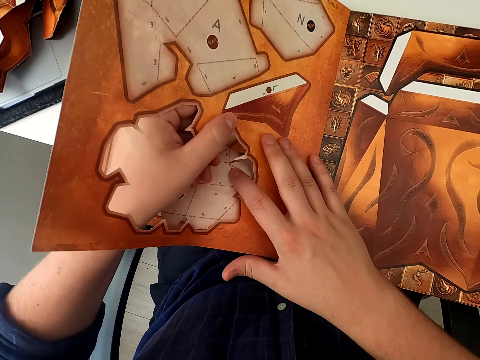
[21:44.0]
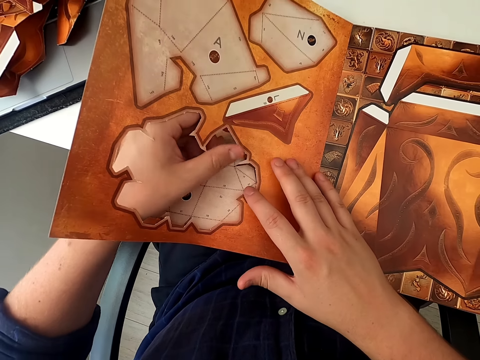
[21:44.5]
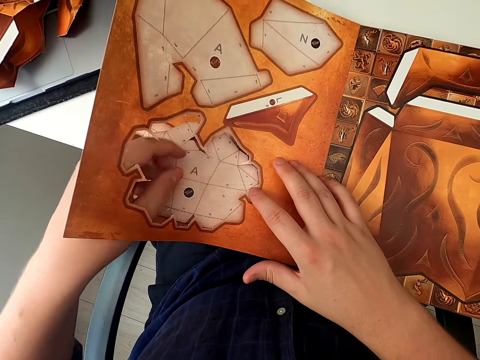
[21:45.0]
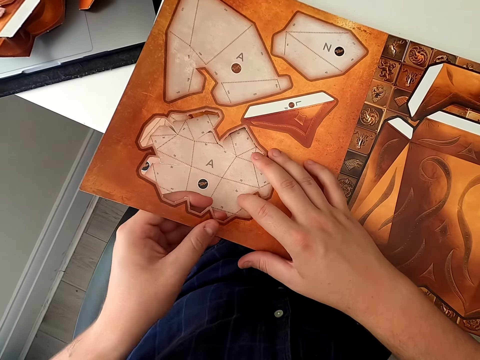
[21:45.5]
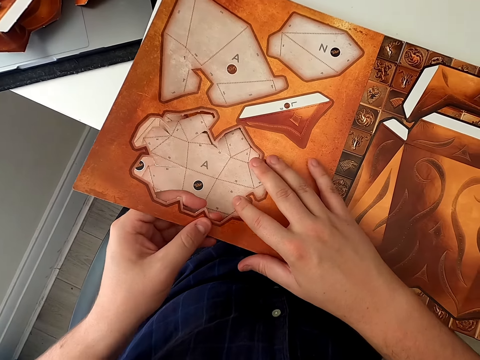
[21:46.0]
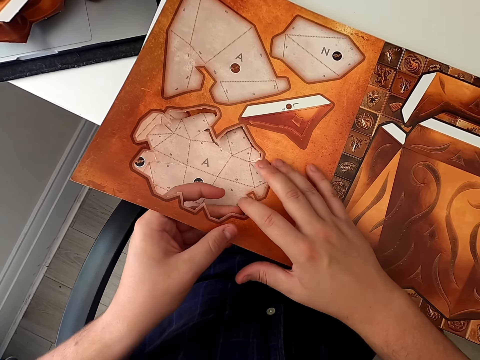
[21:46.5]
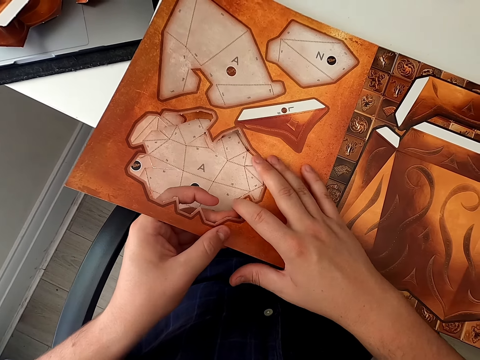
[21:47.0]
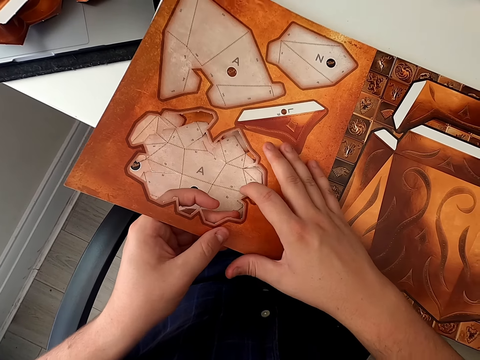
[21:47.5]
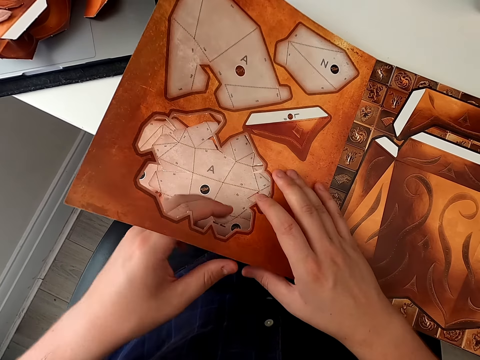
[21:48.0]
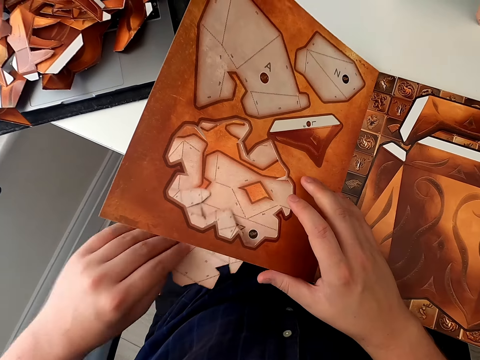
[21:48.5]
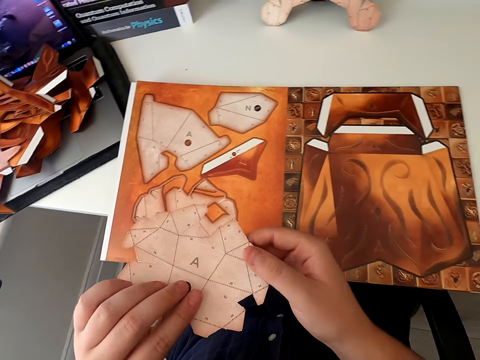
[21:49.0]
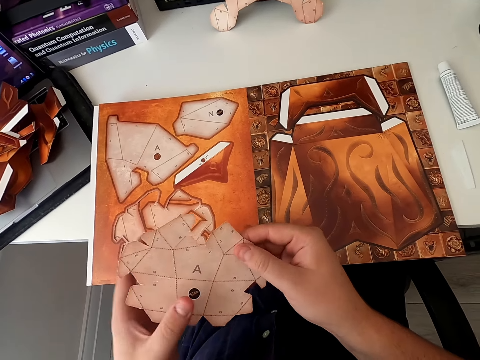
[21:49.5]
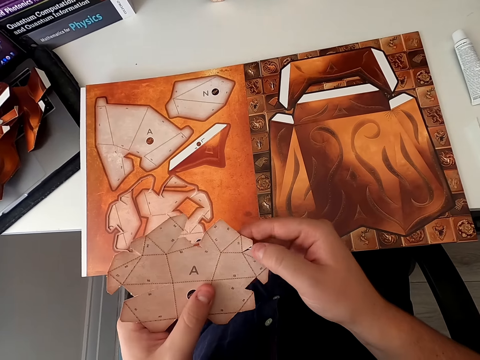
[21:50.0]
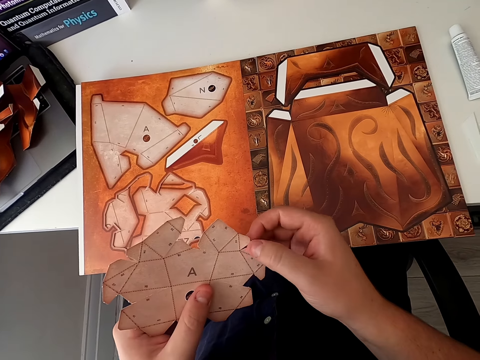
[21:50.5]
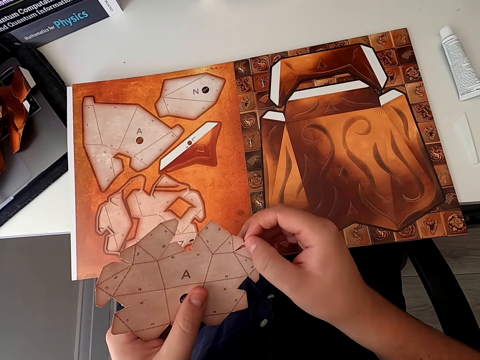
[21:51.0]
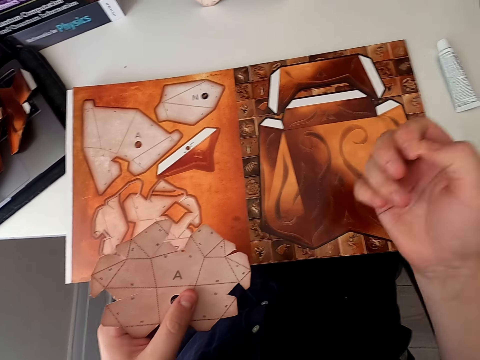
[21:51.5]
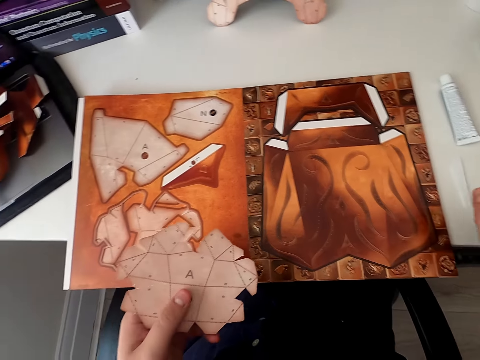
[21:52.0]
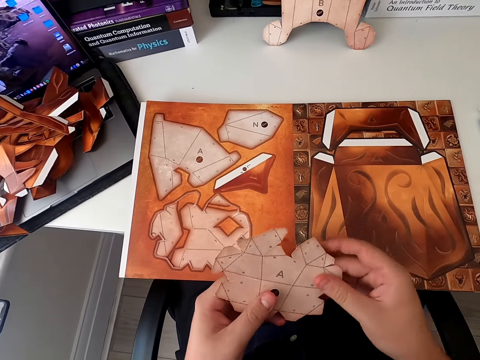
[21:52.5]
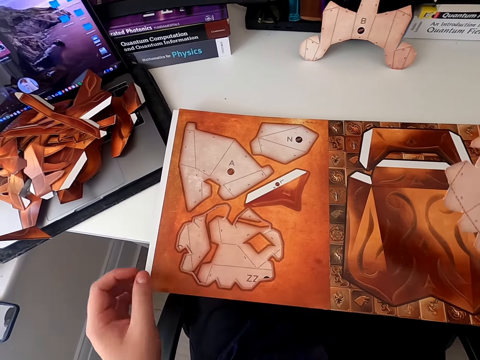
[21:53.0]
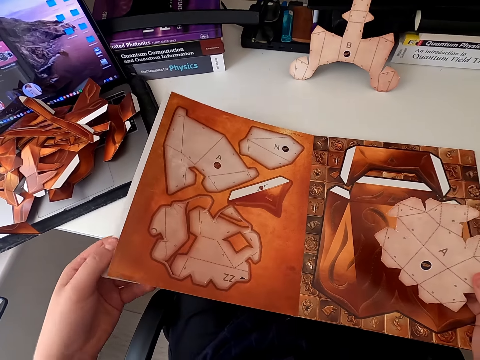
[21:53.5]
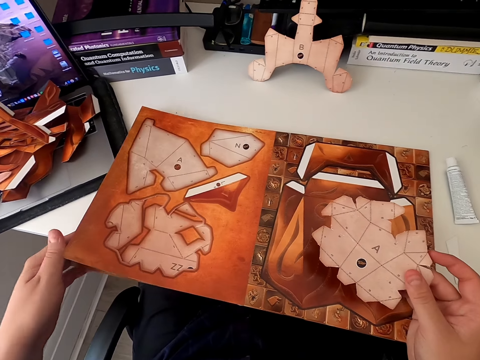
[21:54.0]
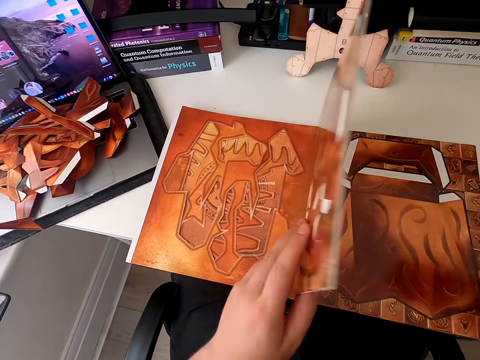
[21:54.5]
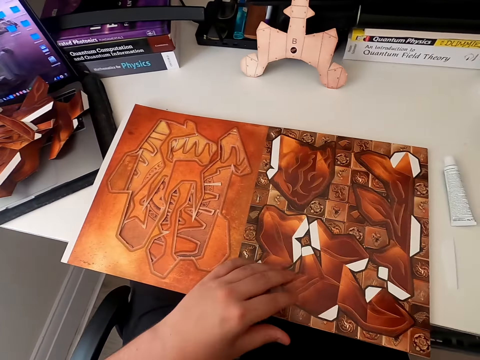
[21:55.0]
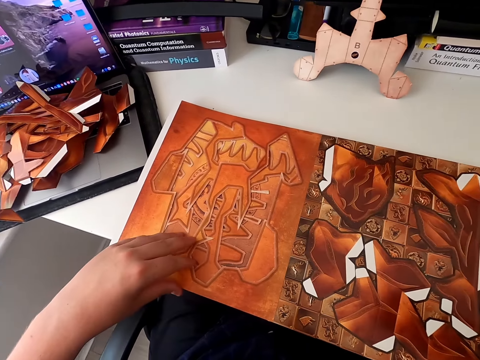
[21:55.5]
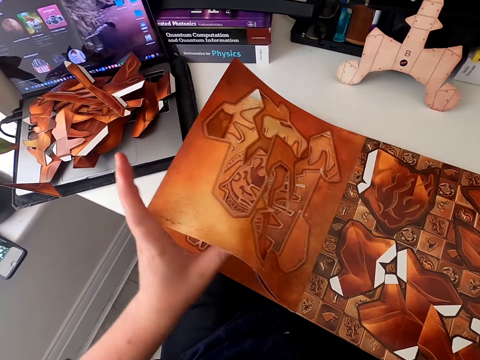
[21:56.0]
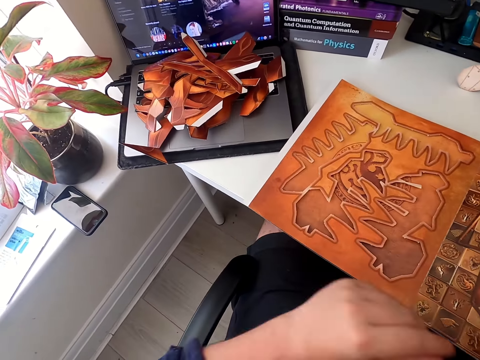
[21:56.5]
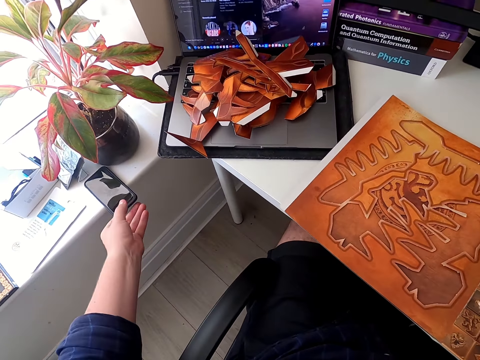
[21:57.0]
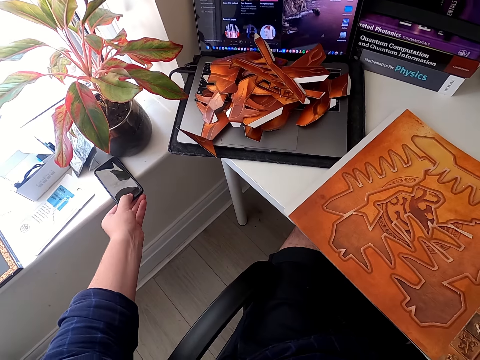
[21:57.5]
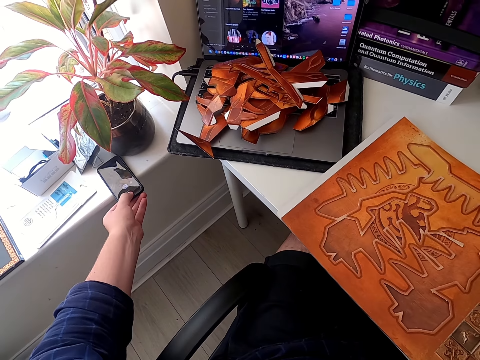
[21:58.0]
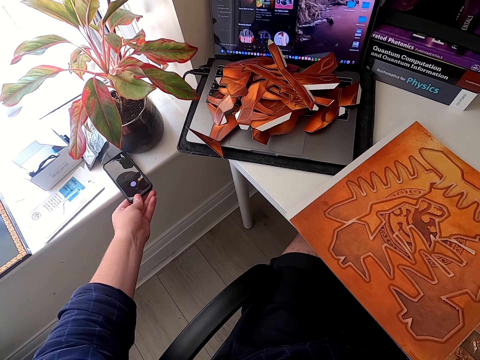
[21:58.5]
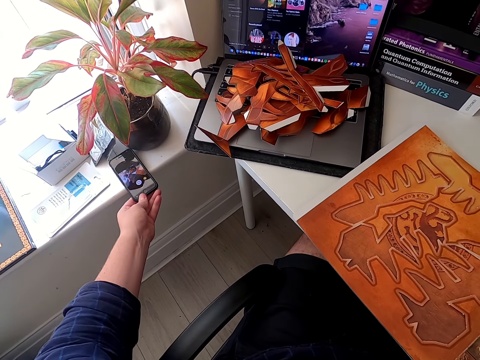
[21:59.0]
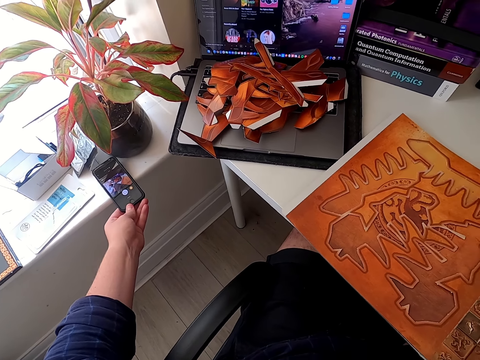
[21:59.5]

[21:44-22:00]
The camera wearer cuts the paper craft with hands. He removes a piece of paper cardboard with his hand. He picks up the paper craft. He holds the paper craft. He places the piece of cardboard paper on the table. He holds the paper craft book and talks. He turns the cardboard book page. He turns the paper craft book again. He presses his cellphone.

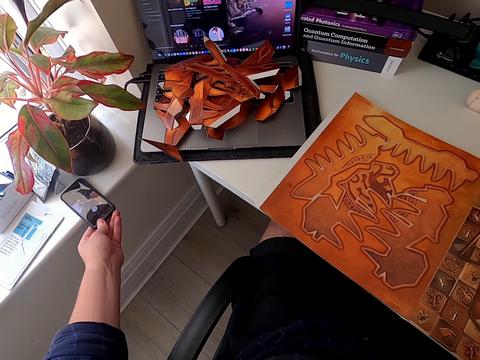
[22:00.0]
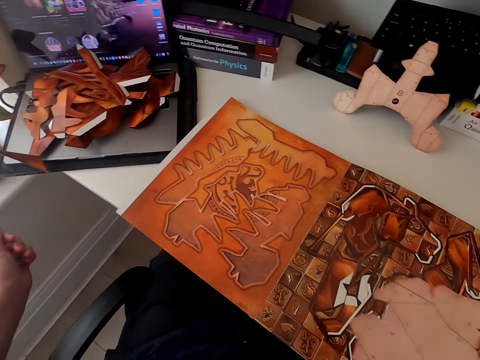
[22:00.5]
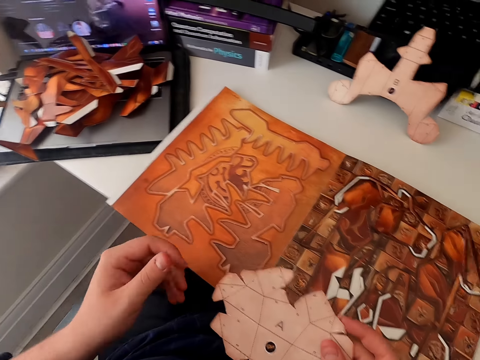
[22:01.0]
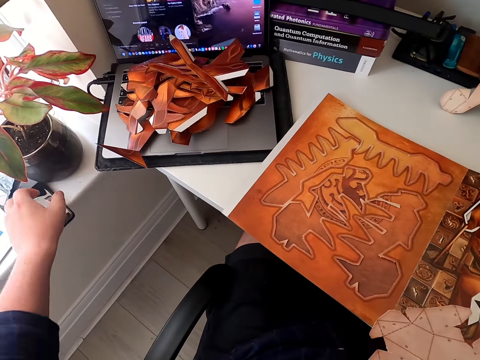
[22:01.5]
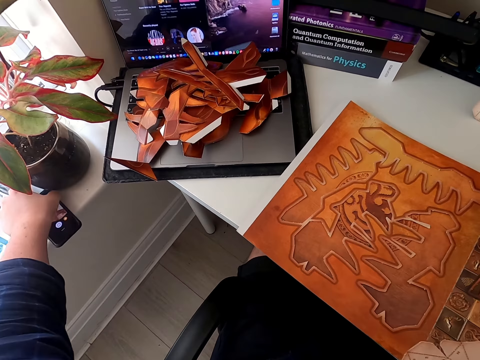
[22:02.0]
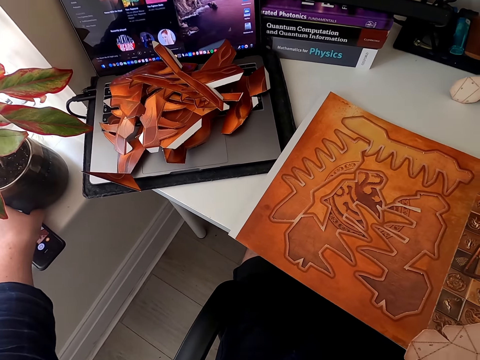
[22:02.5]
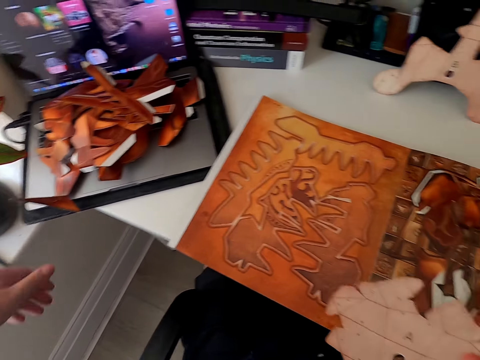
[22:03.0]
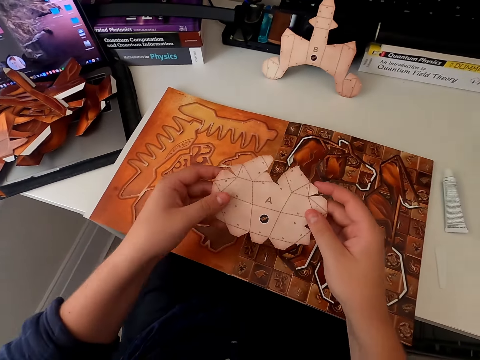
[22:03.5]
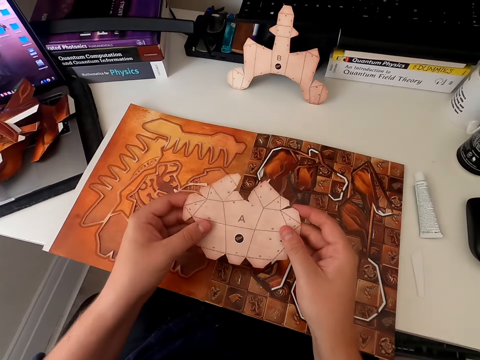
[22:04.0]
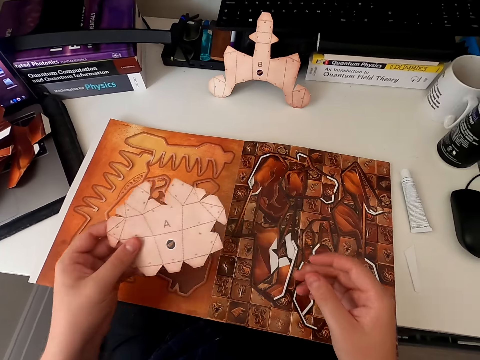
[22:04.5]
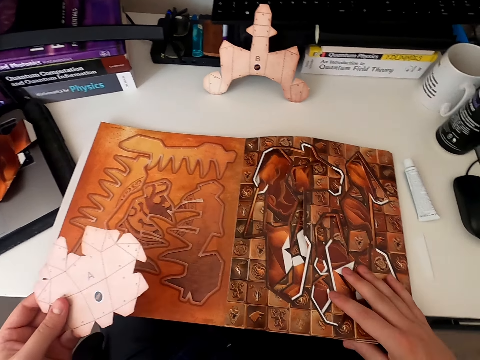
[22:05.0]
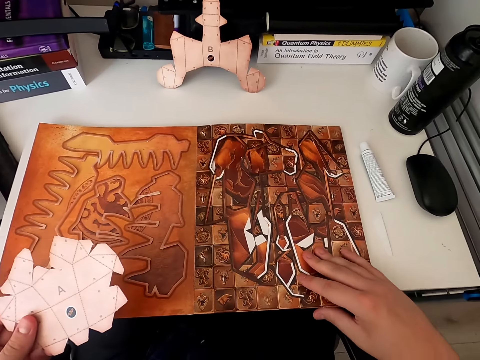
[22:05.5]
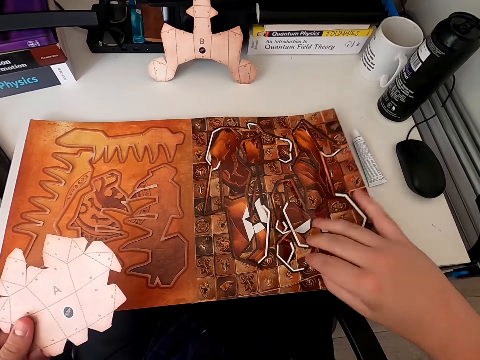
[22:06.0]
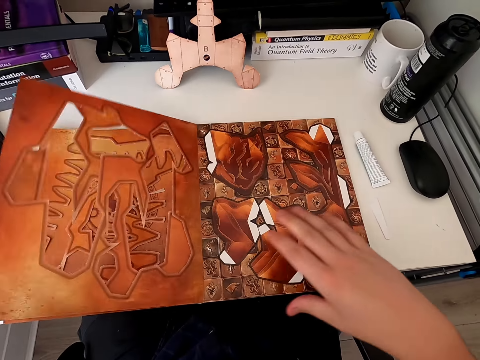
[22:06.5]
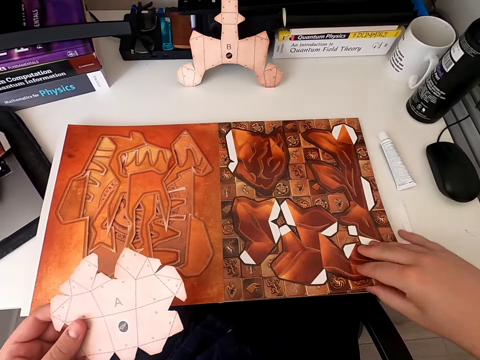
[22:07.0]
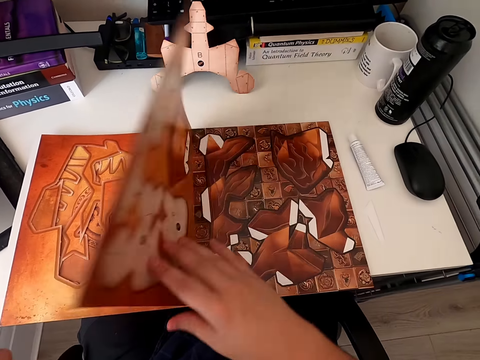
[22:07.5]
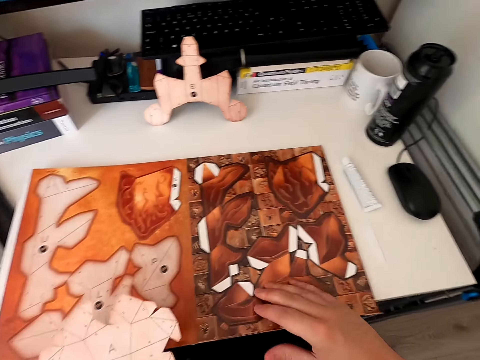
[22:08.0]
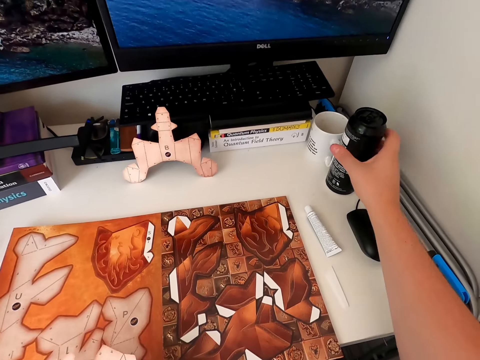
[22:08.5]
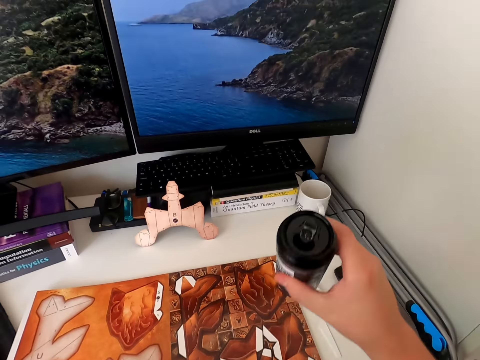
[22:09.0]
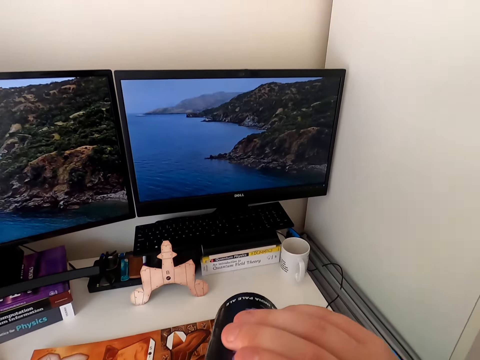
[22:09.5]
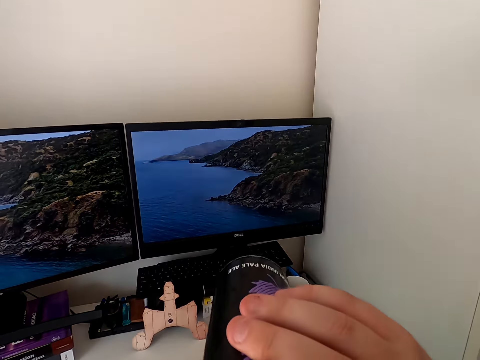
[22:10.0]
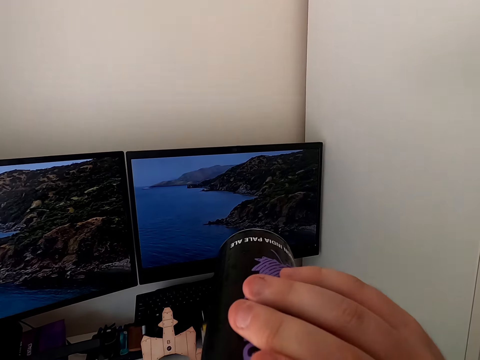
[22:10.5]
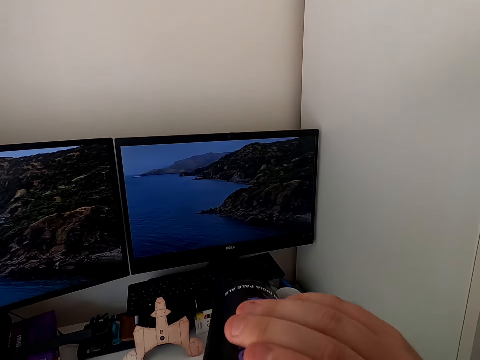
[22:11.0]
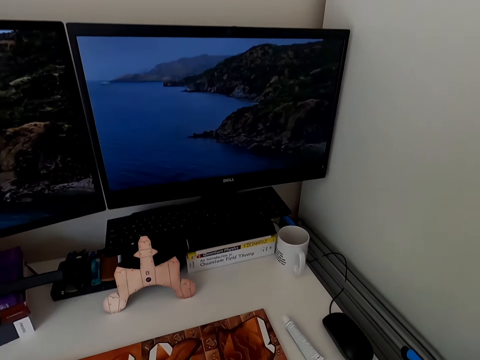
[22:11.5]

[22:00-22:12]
The camera wearer stares at the phone. They hold the paper craft. They hold the phone. They hold the paper craft and look at the cardboard piece of paper. They hold the paper craft book. They turn the cardboard book page. They turn the paper craft book again. They hold the paper craft book. They pick up a tumbler can from the table and drink from the tumbler can.
